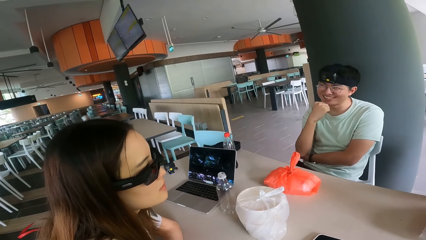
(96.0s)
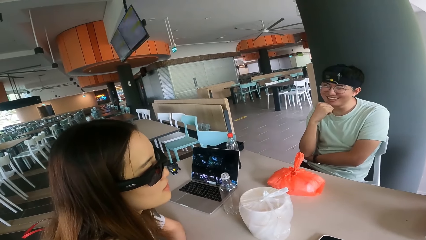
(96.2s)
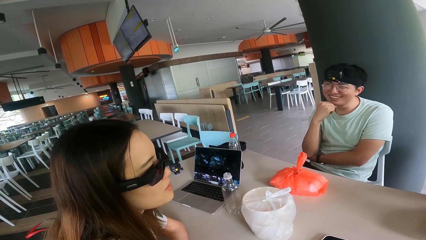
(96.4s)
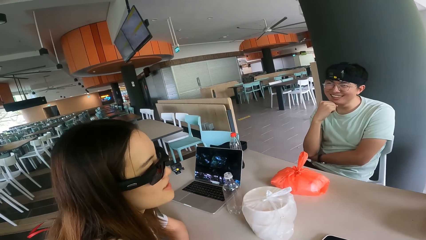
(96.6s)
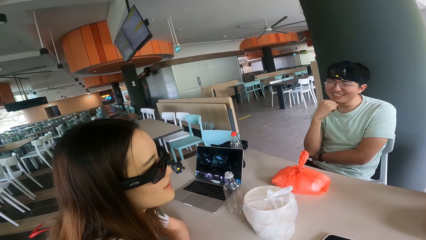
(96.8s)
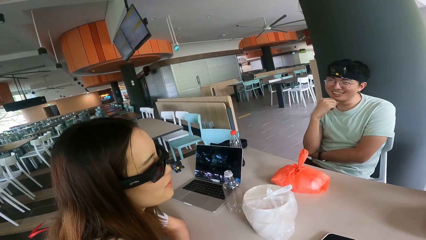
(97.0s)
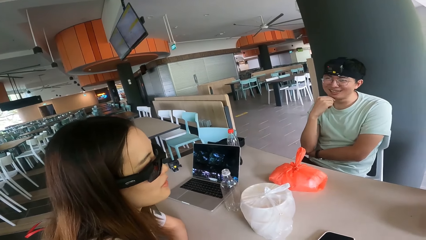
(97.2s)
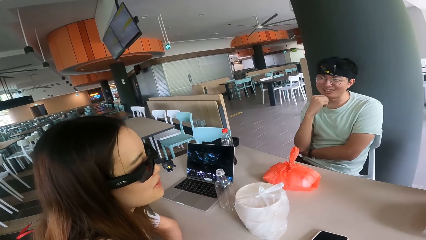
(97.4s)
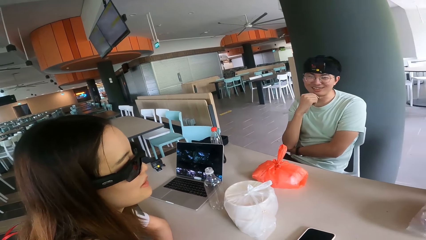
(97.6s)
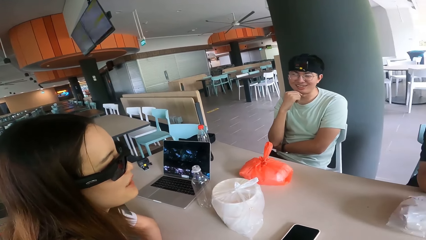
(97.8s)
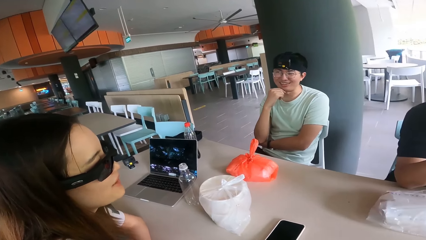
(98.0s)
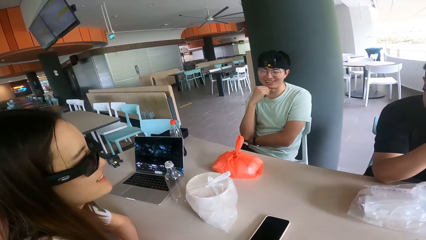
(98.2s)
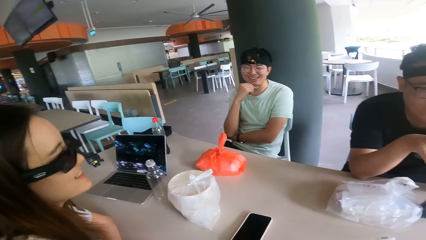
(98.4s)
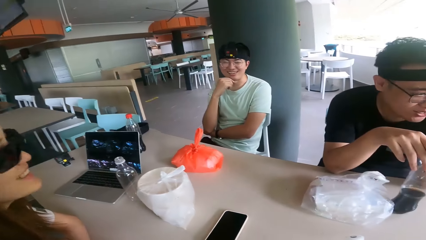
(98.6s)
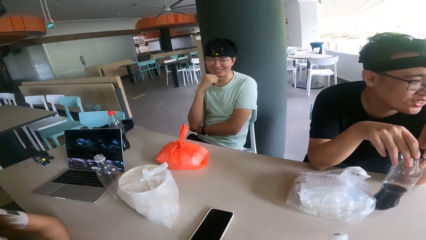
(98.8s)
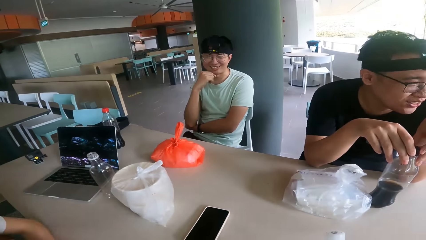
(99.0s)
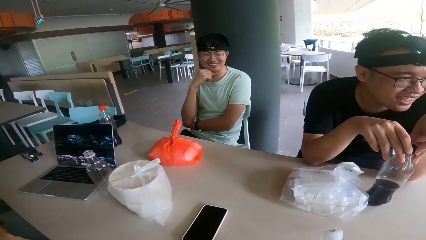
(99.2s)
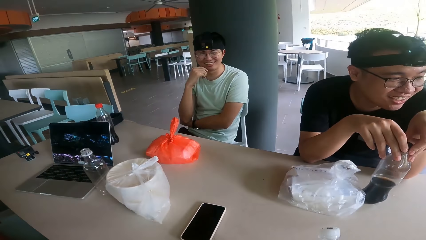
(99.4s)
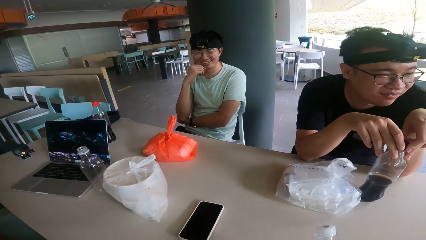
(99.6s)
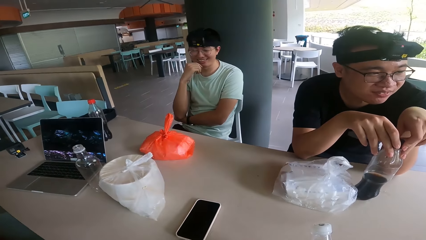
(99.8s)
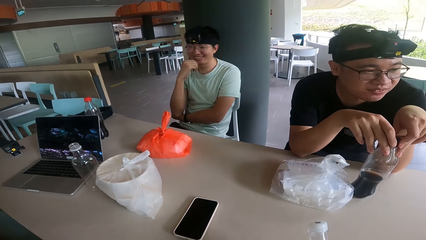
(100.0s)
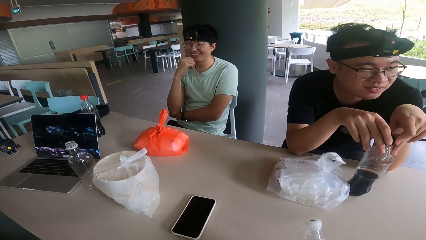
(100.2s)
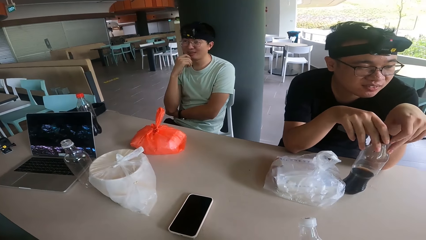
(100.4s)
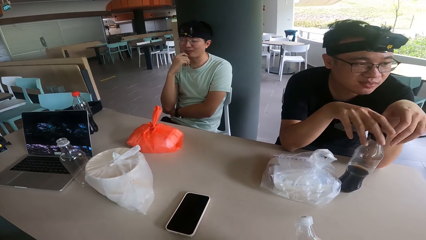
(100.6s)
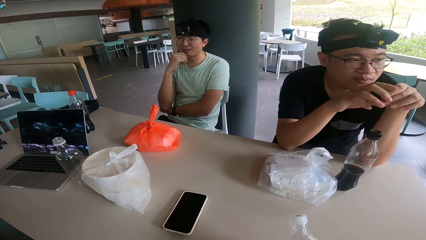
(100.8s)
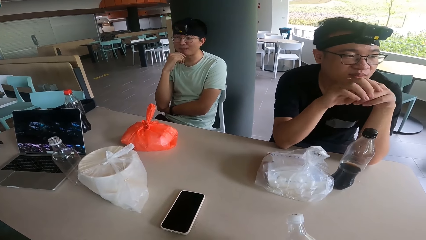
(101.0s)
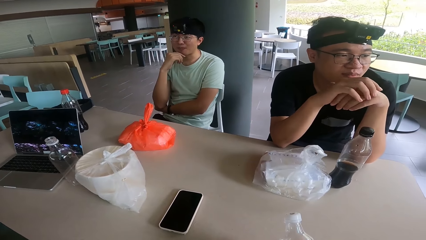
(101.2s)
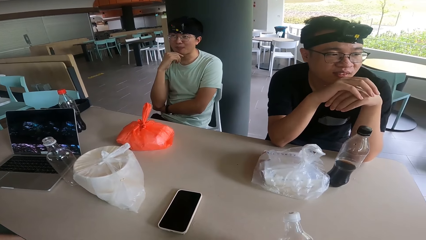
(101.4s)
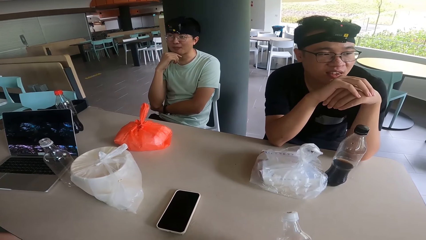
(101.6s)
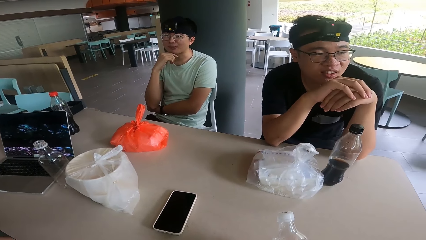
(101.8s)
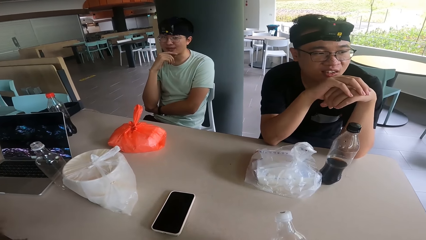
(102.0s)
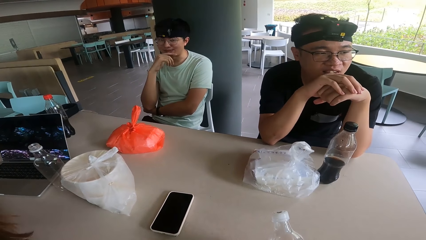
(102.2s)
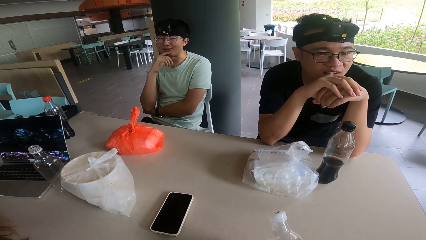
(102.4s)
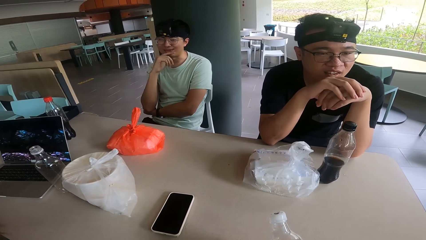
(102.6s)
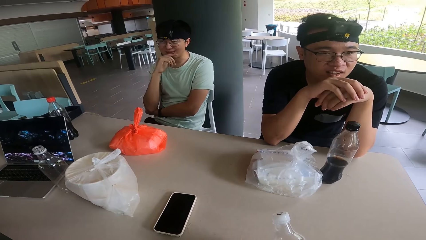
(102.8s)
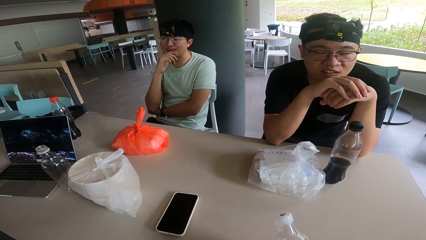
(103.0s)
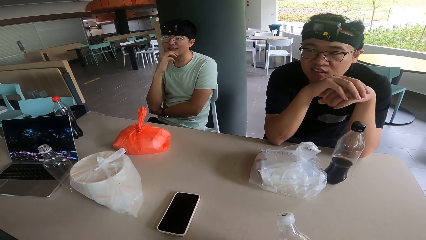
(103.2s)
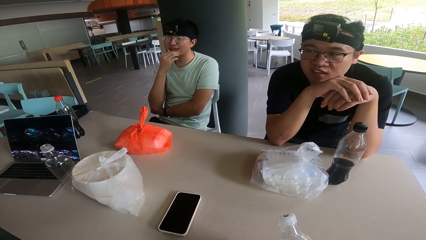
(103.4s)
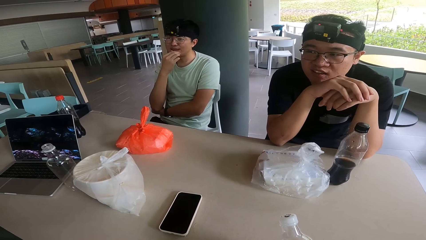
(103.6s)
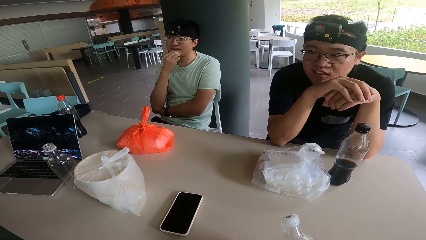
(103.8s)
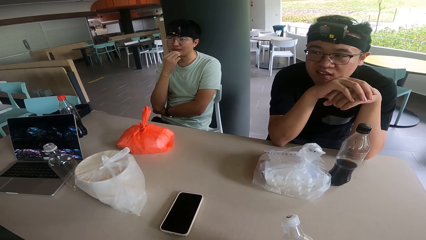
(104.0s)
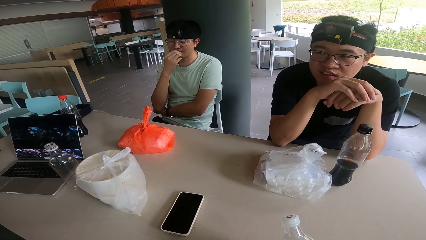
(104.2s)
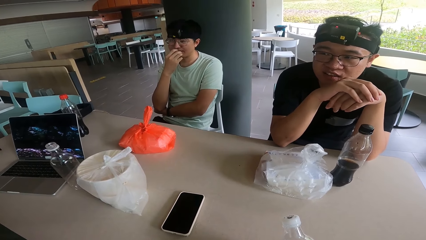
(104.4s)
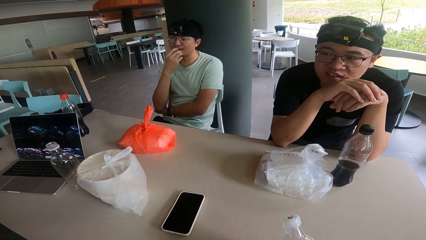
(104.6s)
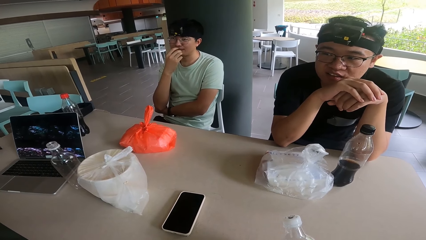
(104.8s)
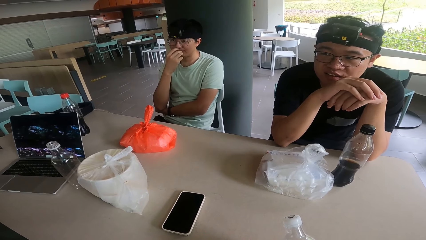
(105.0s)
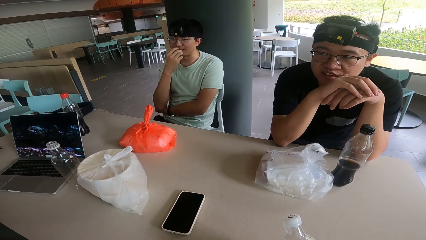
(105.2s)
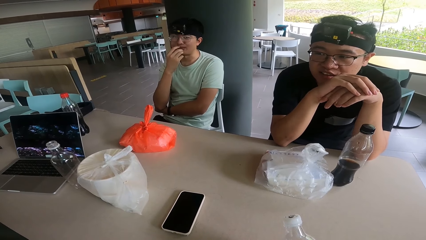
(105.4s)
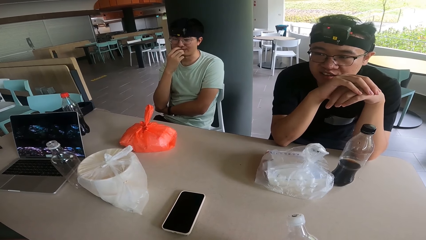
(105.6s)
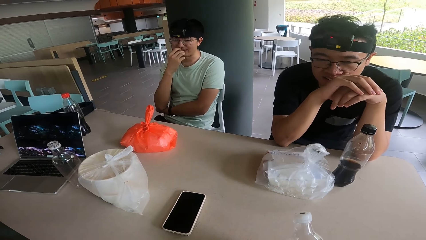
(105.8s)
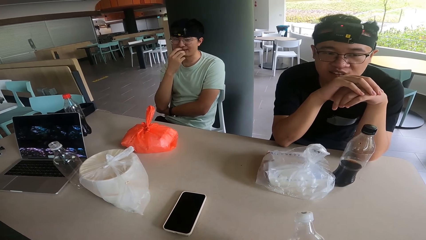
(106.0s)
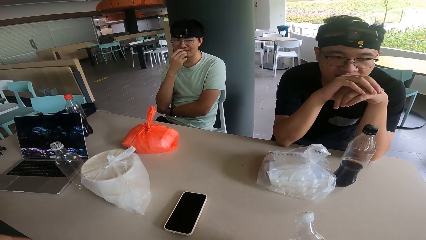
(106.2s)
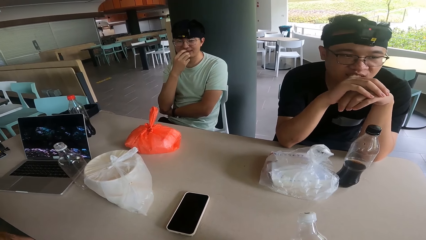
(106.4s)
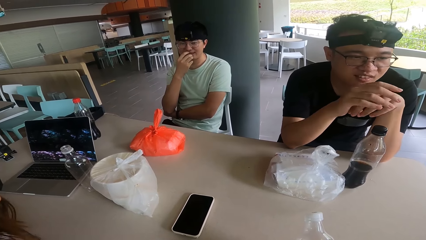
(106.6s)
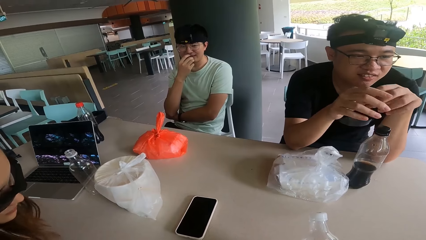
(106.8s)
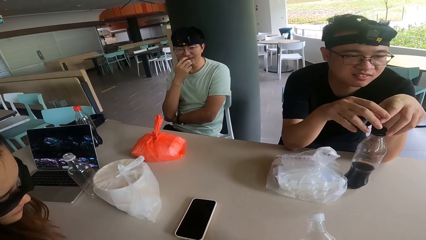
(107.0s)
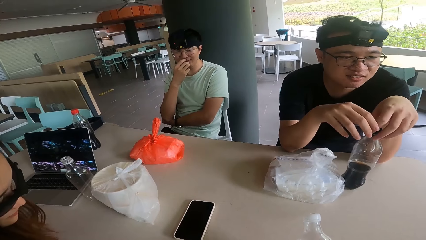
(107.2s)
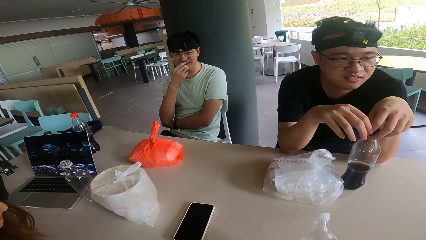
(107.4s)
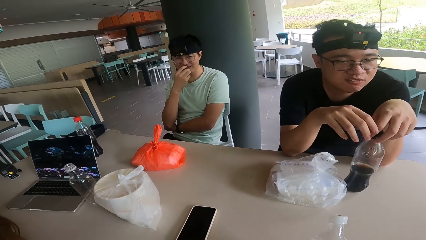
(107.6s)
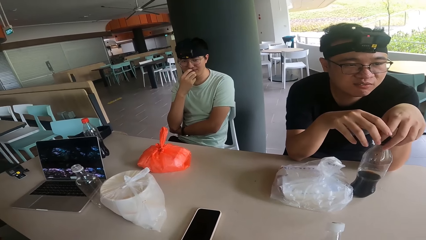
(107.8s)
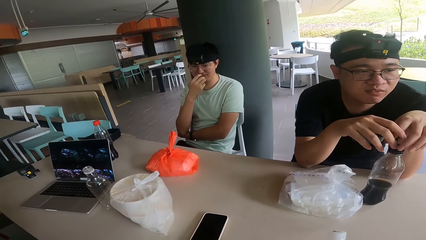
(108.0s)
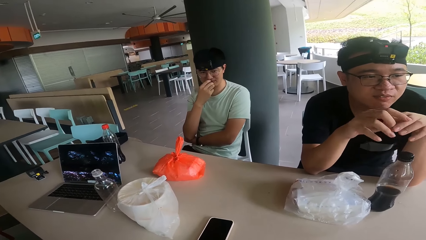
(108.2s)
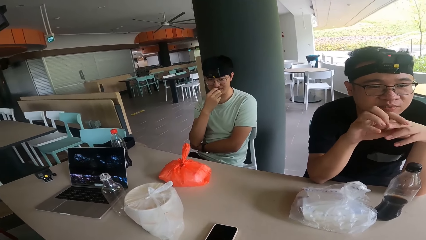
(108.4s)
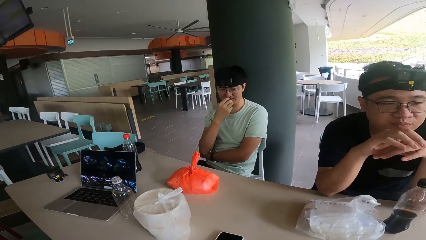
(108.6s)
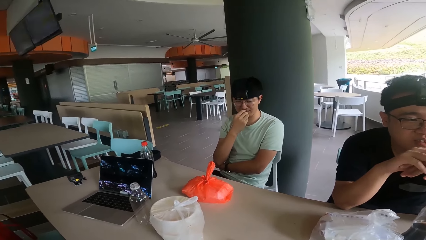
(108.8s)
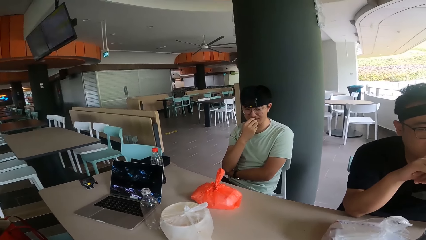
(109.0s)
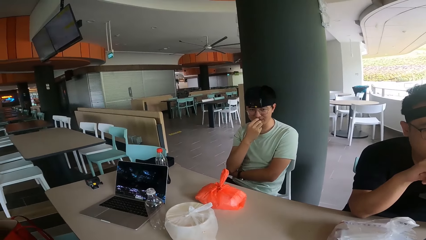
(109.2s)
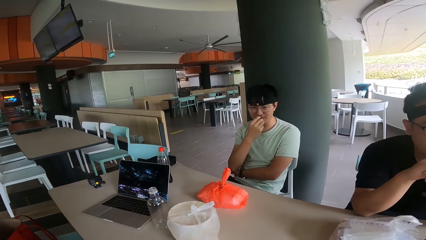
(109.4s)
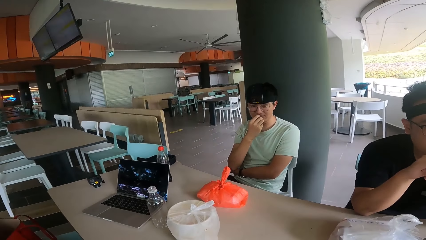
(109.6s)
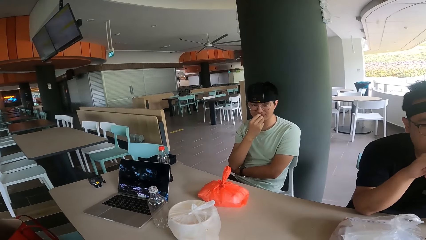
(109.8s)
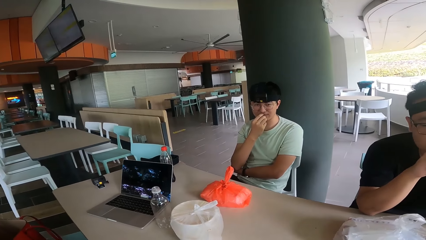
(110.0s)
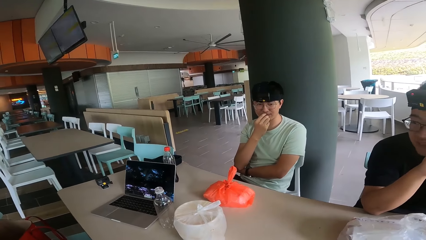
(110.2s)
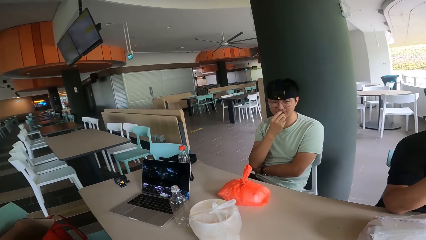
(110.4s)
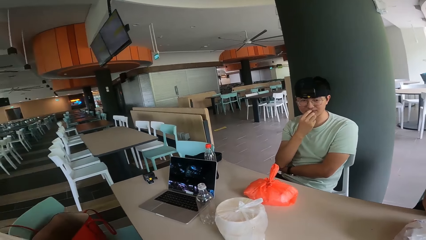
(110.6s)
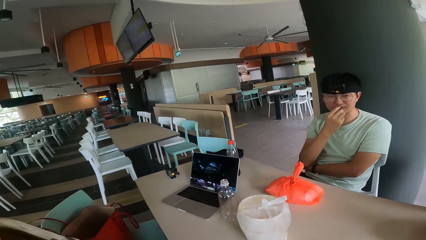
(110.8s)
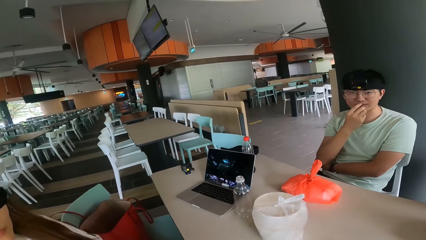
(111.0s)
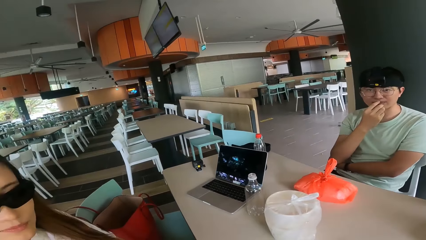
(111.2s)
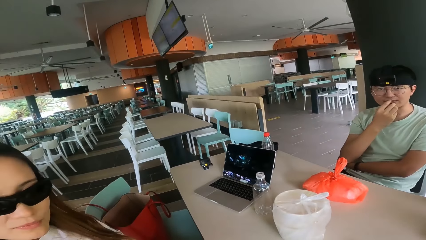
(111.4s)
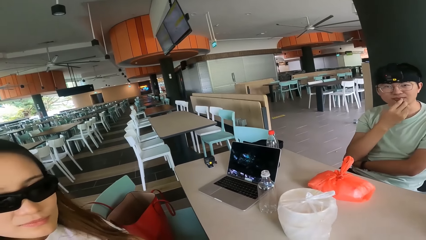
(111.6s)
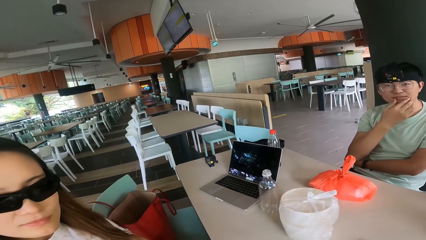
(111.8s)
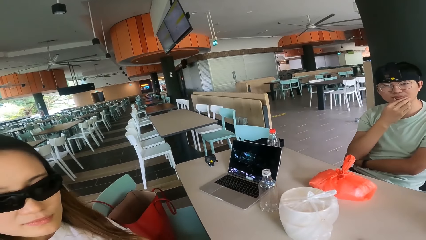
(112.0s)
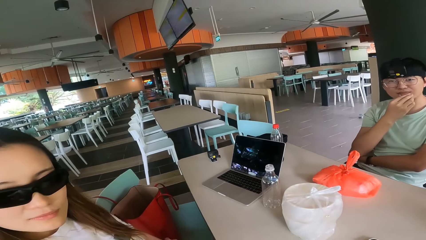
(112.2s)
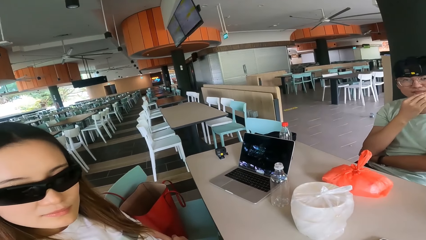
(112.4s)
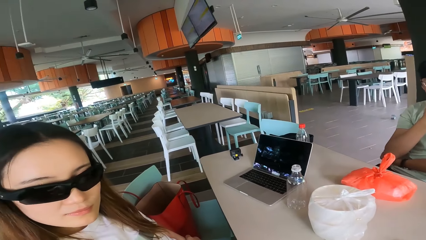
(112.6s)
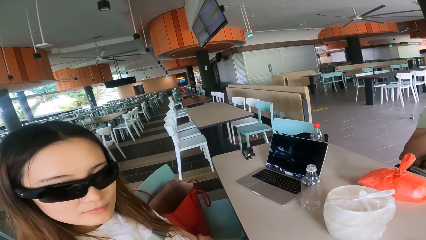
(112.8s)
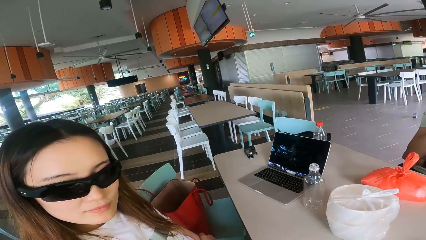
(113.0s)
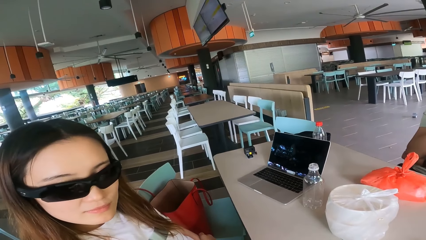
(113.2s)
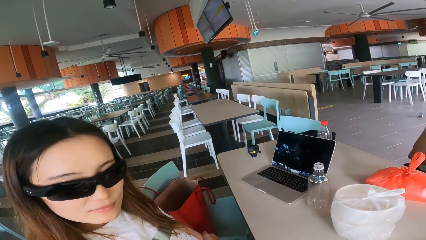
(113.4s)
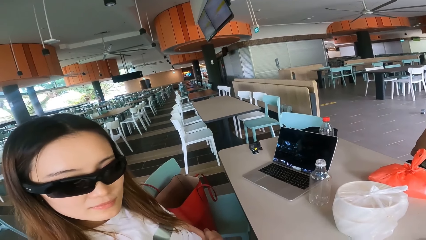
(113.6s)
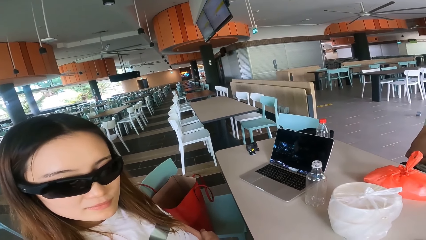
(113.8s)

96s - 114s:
The camera wearer converses. A woman converses. A man nods his head and puts his hands together. Another man nods his head. The first man nods his head, touches the bottle and puts his hands together. The camera wearer converses.
